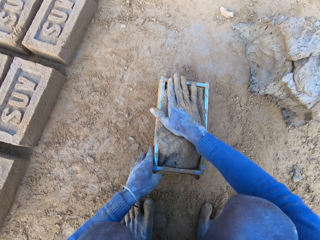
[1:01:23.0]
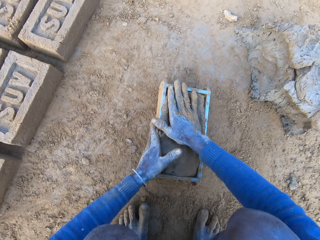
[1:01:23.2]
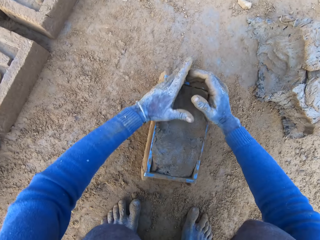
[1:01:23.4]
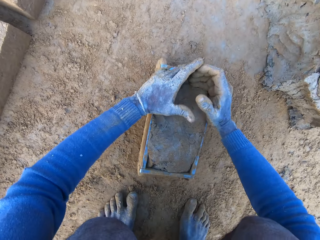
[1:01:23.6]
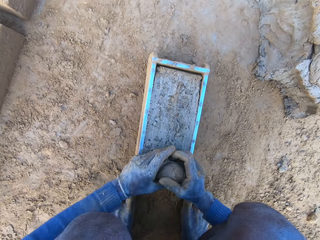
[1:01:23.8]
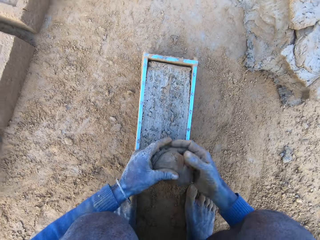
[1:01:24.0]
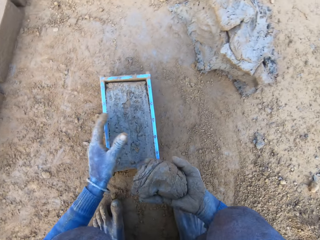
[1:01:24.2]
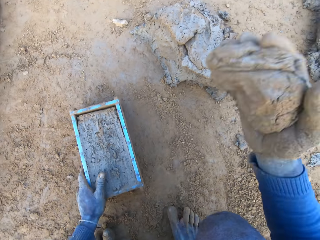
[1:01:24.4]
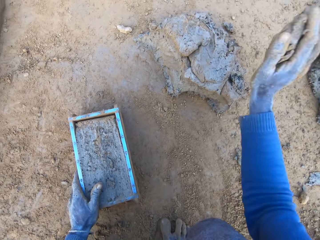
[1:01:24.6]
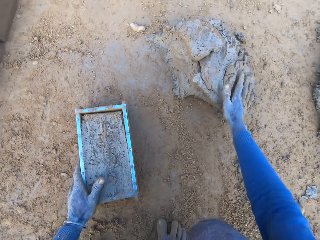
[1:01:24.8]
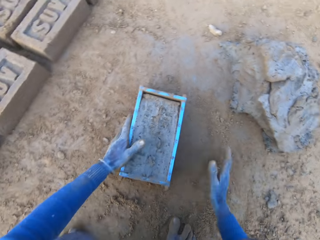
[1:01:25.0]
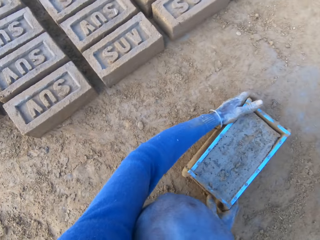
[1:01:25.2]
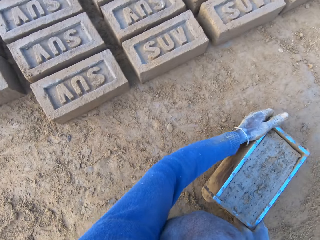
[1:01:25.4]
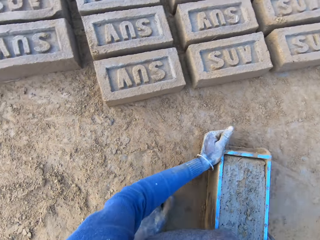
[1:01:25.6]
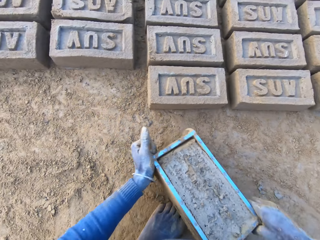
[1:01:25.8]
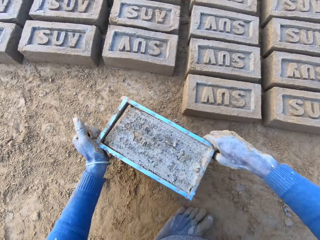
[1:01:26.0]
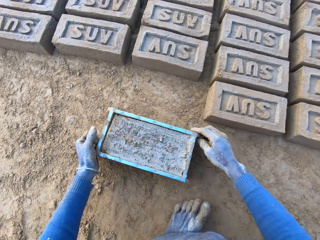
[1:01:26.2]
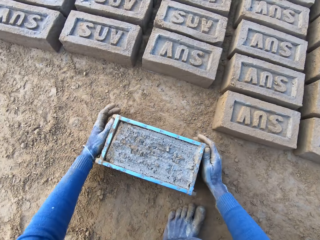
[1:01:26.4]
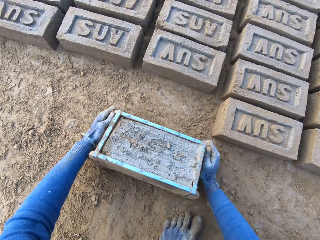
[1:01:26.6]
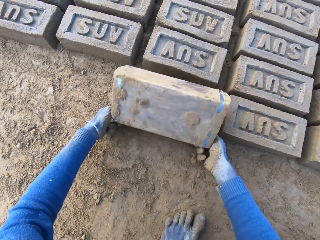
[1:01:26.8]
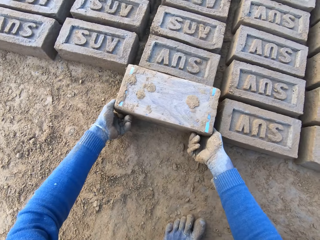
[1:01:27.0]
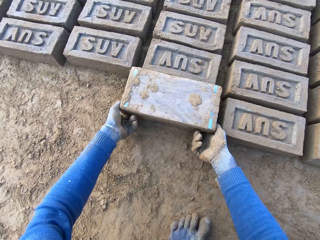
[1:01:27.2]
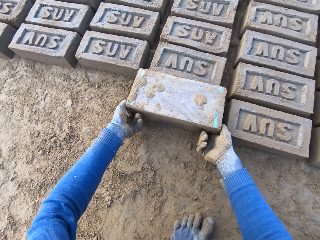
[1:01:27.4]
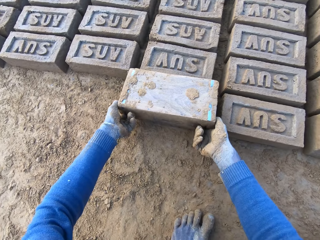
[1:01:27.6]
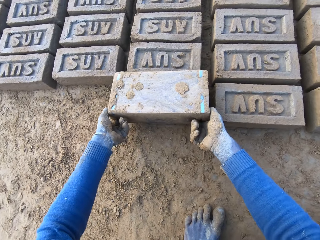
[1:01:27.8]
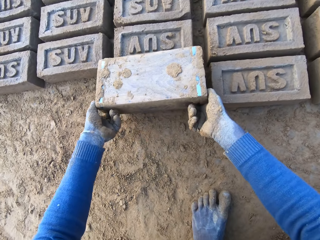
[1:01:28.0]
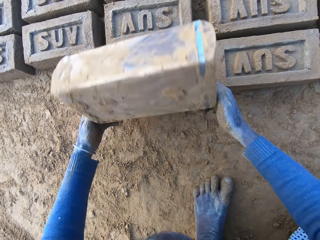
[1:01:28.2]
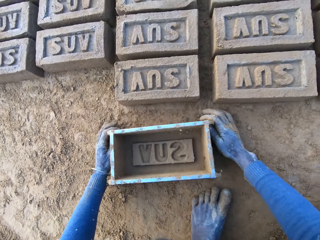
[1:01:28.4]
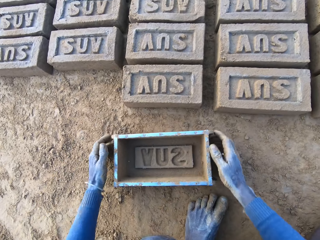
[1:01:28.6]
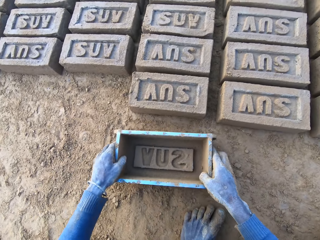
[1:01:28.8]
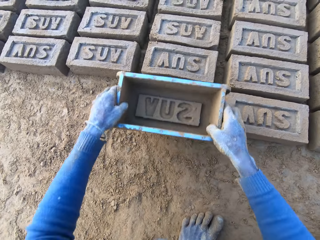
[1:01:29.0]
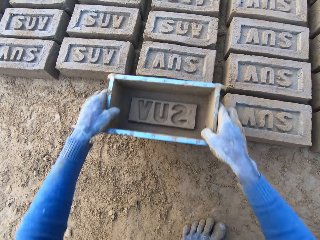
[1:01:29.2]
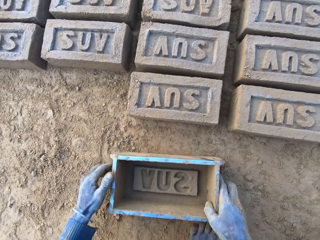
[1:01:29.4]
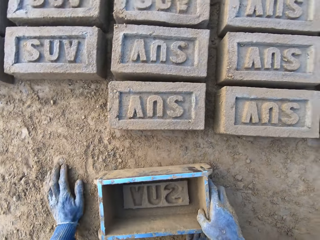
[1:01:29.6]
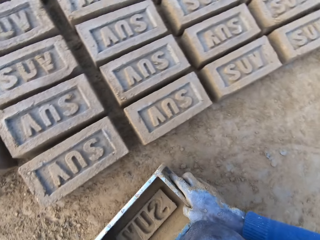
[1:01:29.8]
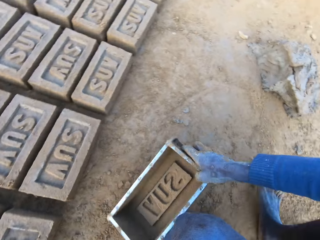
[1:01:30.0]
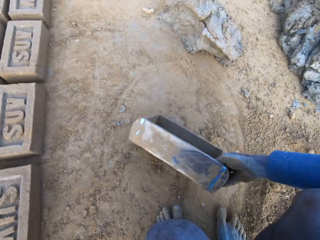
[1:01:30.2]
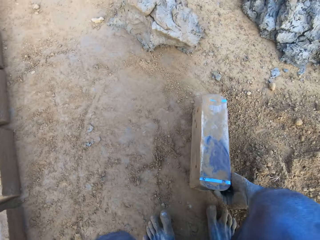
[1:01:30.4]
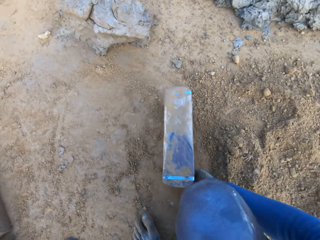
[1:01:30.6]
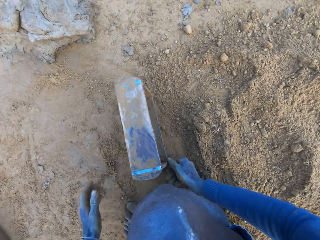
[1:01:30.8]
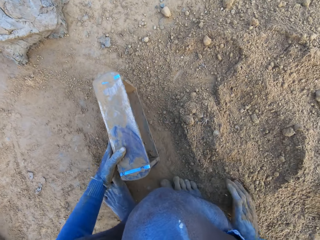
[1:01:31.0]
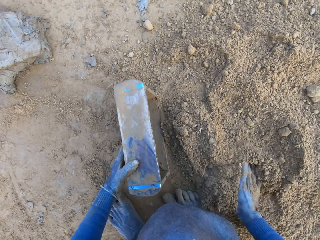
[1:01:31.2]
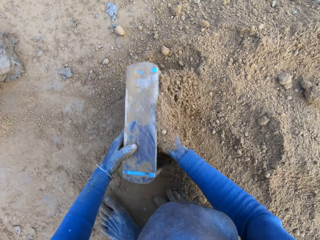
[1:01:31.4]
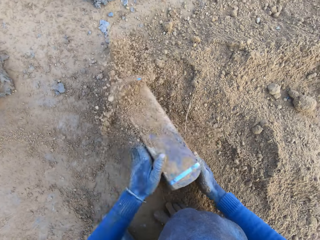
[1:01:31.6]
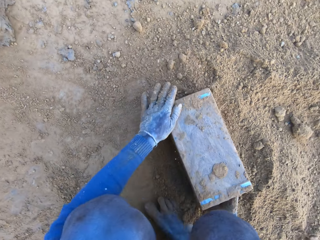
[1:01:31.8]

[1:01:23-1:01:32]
The camera wearer adjusts the mortar or clay mixture inside the brick molder or brick mould. He removes excess clay mixture in the brick mould. He throws the clay mixture in his hand on the remaining clay mixture on the ground. He lifts up the brick mould. He carries the brick molder with mortar with both hands. He turns the brick mould. He pours out the brick on the ground out of the brick molder. He lifts up the brick mould. He drops the brick mould down on the ground. He taps the brick with the brick mould. He adjusts the brick with the brick molder. He collects sand into the brick mould. He packs some sand with the brick molder.

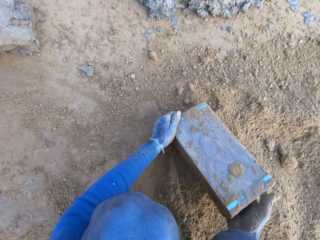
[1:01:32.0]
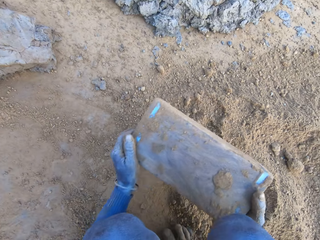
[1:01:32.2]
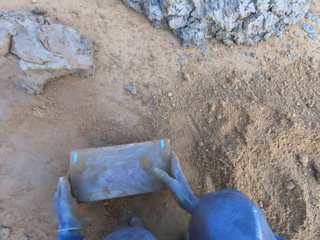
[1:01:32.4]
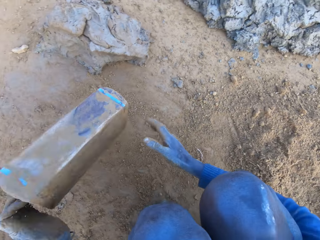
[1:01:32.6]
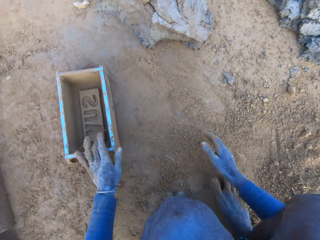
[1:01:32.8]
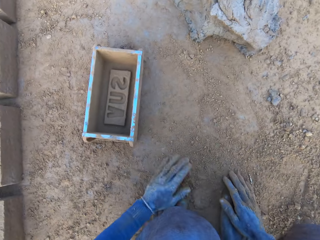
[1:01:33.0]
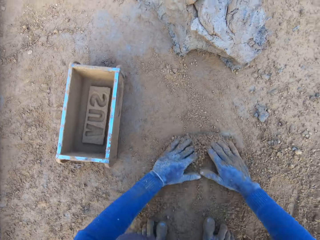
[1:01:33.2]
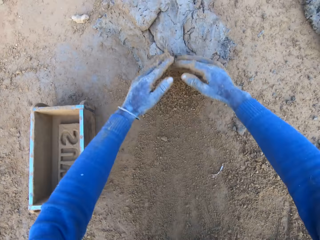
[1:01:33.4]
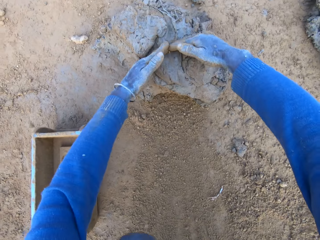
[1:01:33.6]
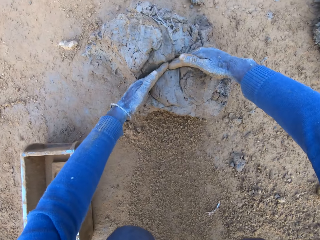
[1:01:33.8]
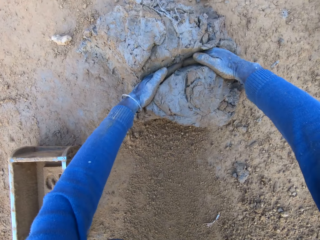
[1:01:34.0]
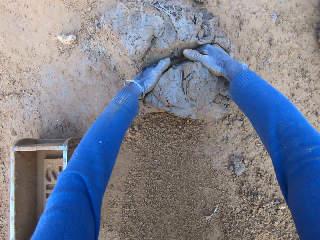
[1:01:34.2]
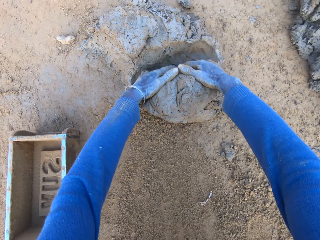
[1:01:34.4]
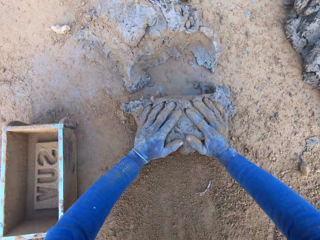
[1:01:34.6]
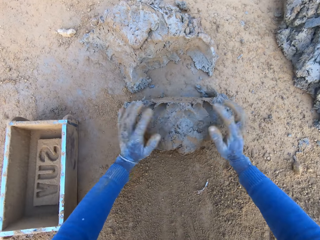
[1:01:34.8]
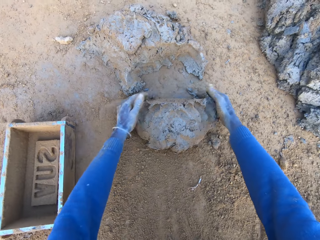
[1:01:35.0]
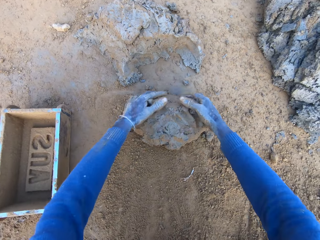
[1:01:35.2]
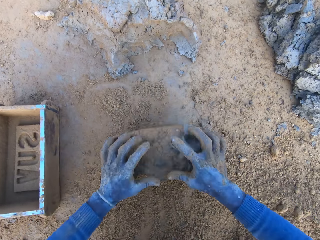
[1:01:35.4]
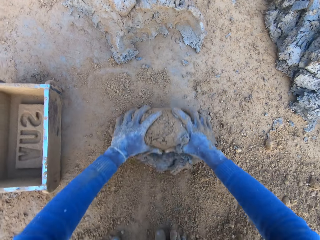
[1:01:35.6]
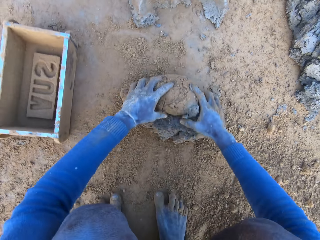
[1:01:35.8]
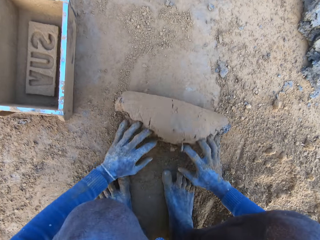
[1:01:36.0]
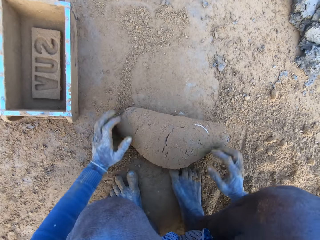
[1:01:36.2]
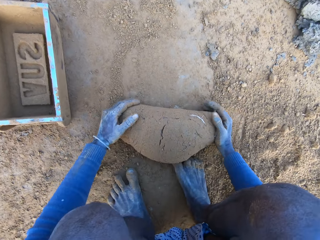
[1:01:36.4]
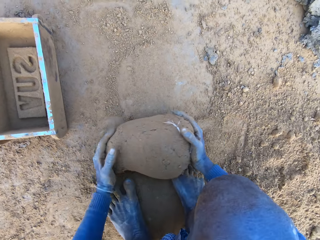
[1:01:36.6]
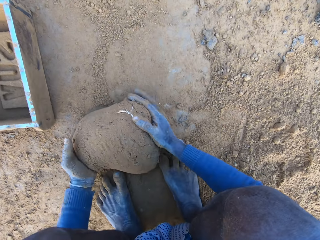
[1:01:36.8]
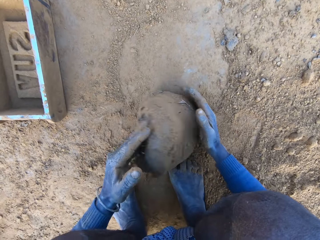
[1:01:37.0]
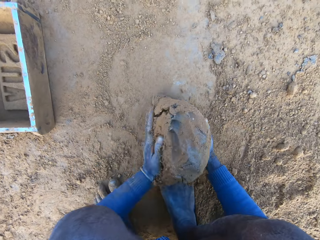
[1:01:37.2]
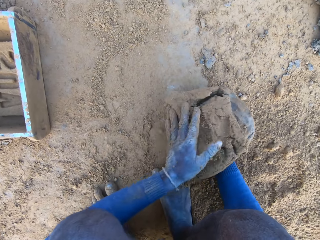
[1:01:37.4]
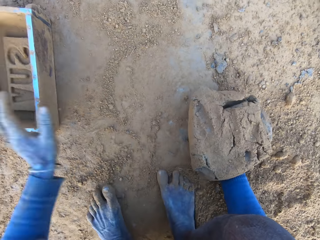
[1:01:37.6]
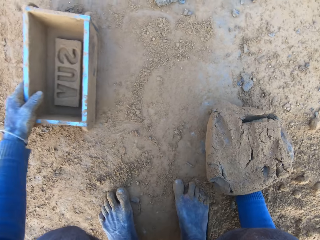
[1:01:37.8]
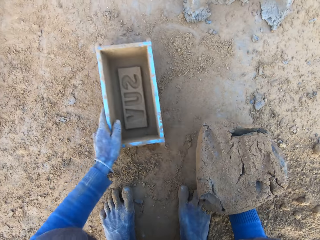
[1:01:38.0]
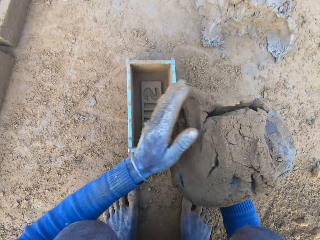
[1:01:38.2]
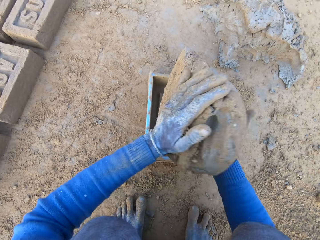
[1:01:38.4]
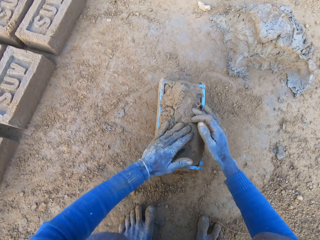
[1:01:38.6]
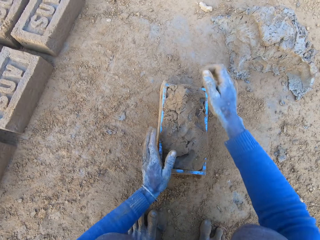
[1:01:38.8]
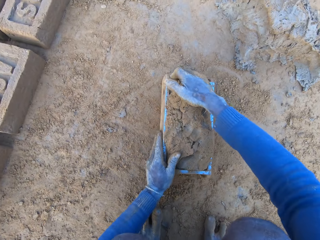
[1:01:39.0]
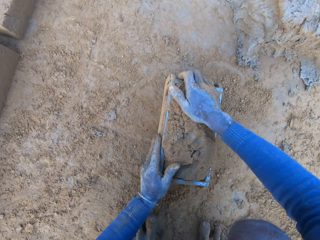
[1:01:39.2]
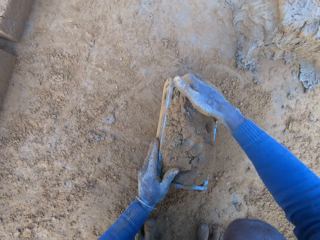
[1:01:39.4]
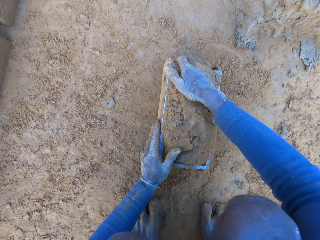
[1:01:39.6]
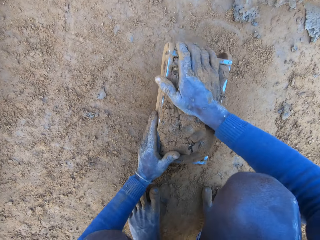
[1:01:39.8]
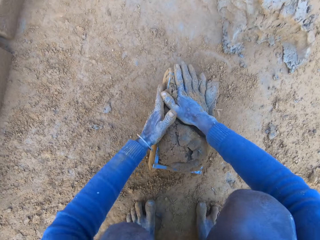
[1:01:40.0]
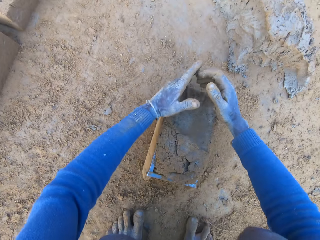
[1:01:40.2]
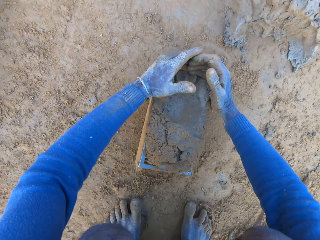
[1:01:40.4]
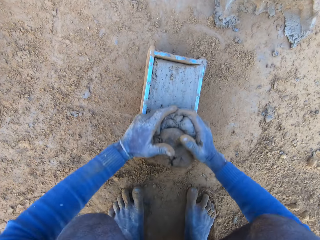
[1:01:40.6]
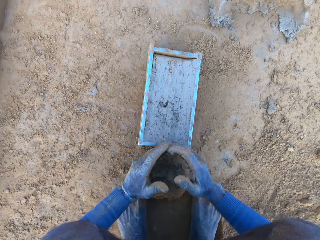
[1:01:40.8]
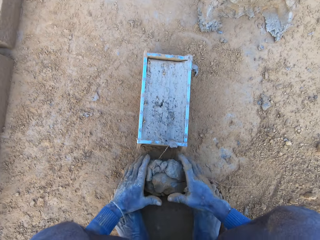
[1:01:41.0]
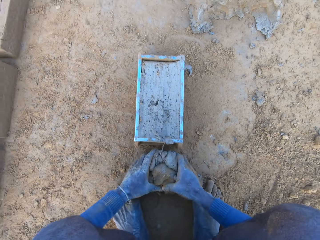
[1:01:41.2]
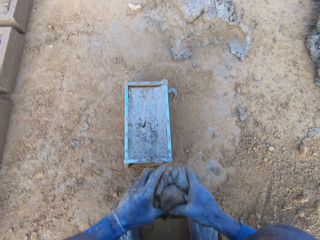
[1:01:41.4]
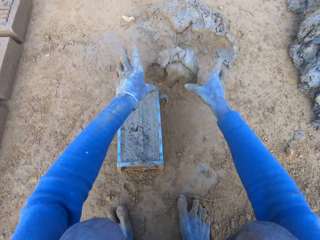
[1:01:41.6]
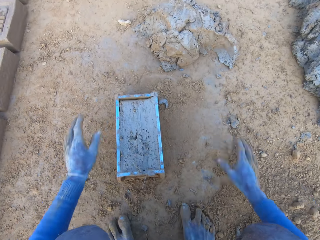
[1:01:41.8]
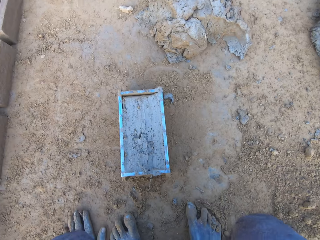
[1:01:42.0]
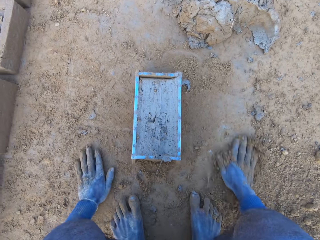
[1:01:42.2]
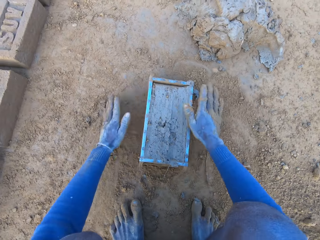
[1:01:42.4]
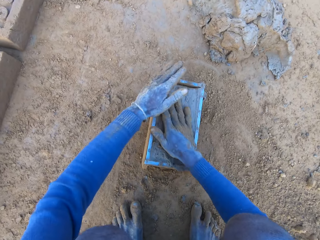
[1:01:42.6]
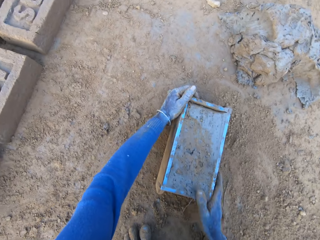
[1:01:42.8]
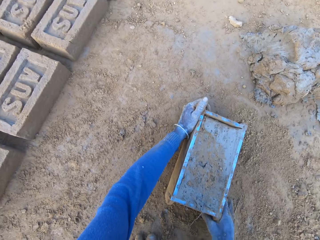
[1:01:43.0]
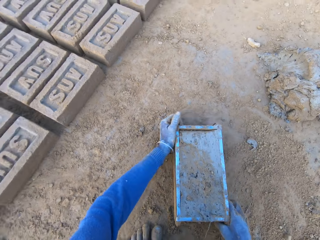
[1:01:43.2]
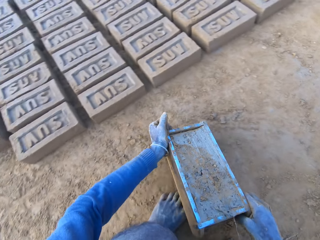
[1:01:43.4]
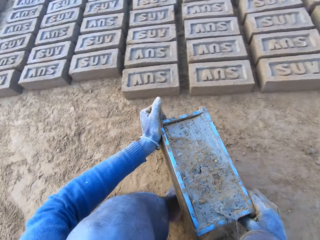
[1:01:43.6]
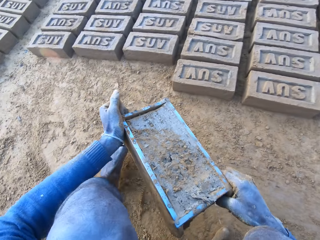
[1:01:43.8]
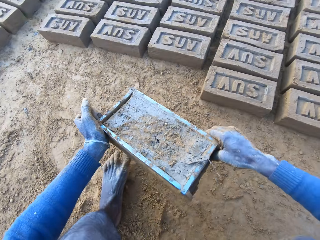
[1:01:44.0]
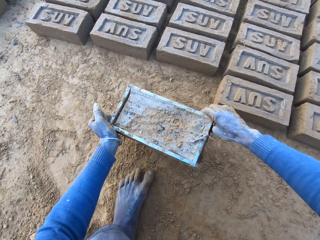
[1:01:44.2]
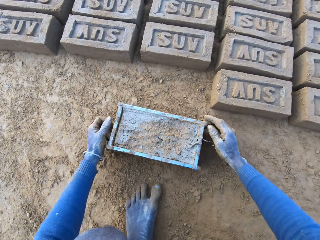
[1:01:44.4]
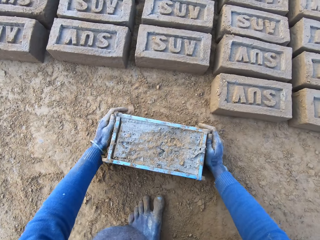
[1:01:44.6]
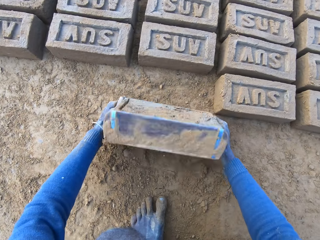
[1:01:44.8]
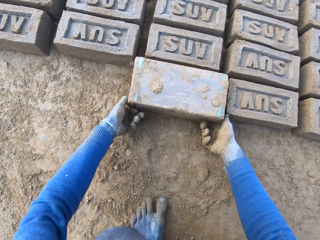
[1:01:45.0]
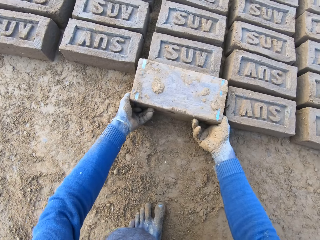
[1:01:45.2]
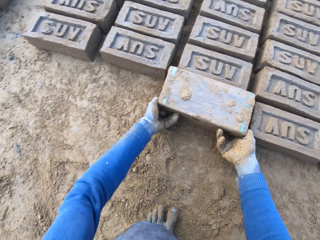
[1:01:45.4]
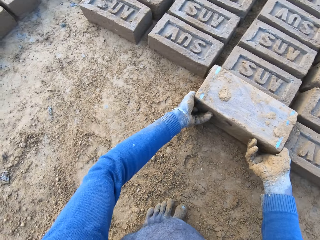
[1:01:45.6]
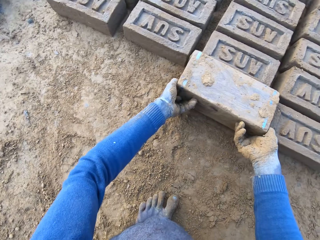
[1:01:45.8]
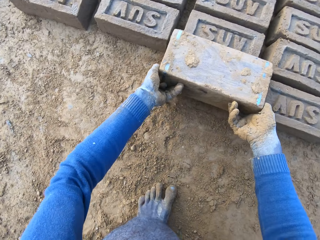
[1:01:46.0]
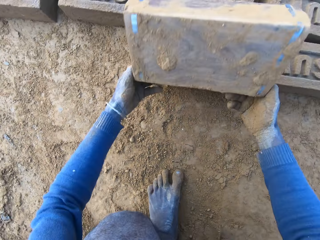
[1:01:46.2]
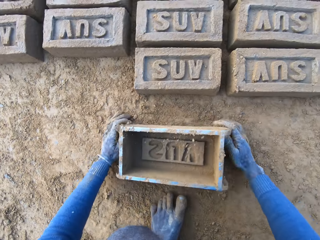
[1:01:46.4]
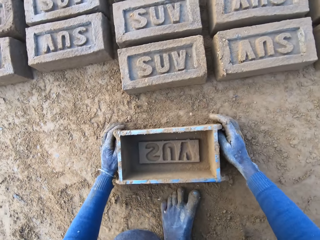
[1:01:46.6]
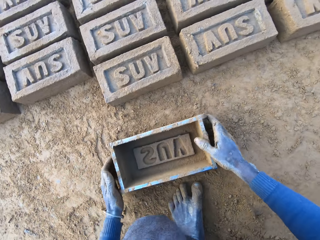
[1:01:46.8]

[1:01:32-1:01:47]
The camera wearer taps a brick mould on the ground. He pours out the sand in the brick molder. He drops the brick mould down on the ground. He throws the brick molder on one side with his hands. He rubs his hands on the ground. He collects clay mixture or mortar with his hands. He rolls the clay mixture on the ground. He adjusts the mortar on the ground. He packs the mortar on the ground with his hands. He picks up the brick molder with his left hand. He drops the mortar inside the brick molder. He adjusts the mortar inside the brick molder. He slams the brick mould on the ground. He removes excess clay mixture in the brick mould. He throws the clay mixture in his hand on the clay mixture on the ground. He rubs his hands on the ground. He rubs his hands on the surface of the mortar inside the brick molder. He carries the brick molder with mortar with both hands. He lifts up the brick mould. He turns the brick mould. He pours out the brick on the ground out of the brick molder. He lifts up the brick mould. He drops the brick mould down on the ground.
